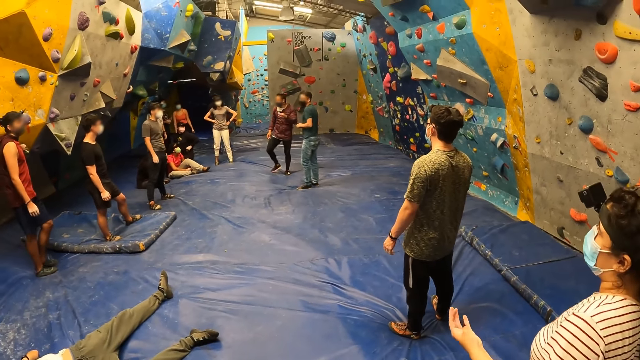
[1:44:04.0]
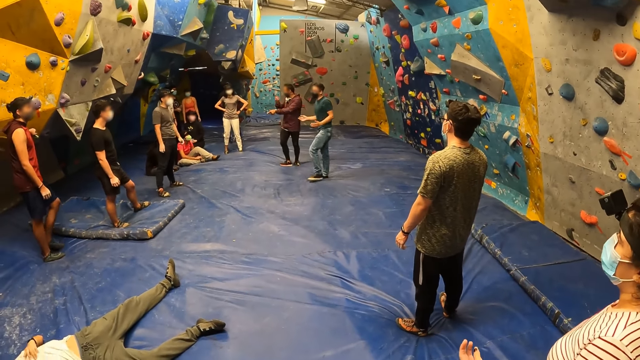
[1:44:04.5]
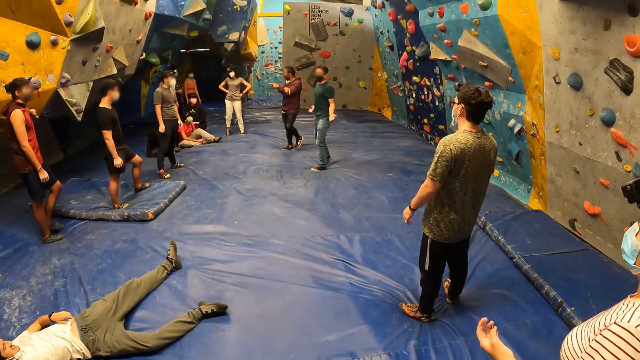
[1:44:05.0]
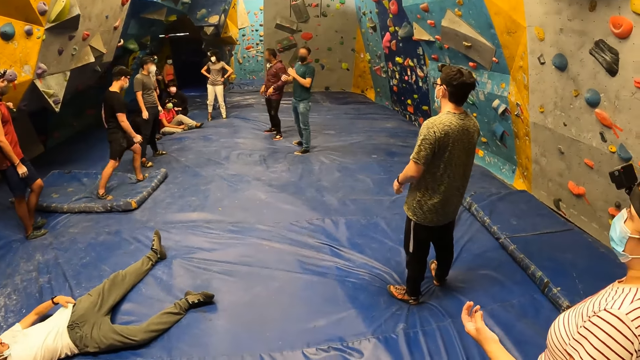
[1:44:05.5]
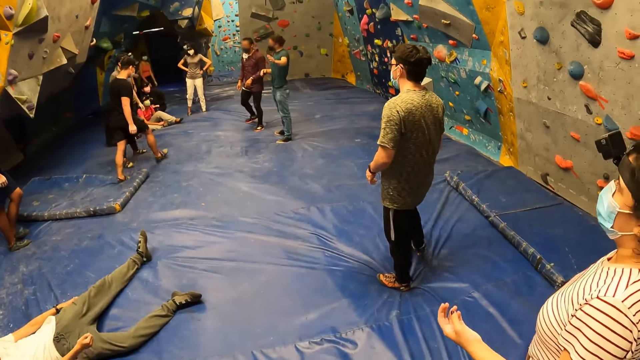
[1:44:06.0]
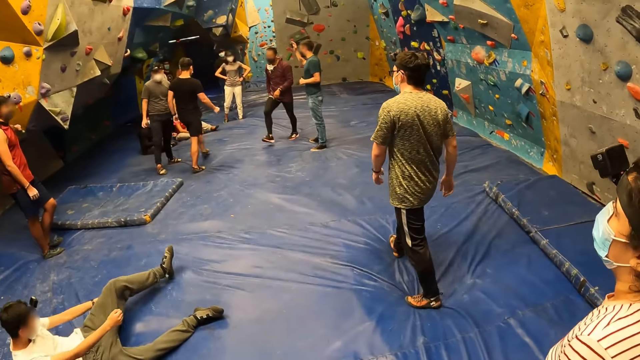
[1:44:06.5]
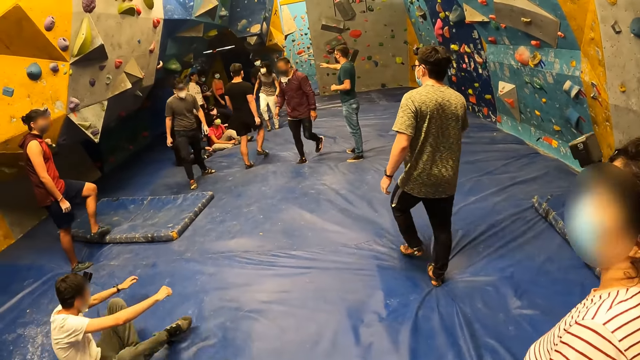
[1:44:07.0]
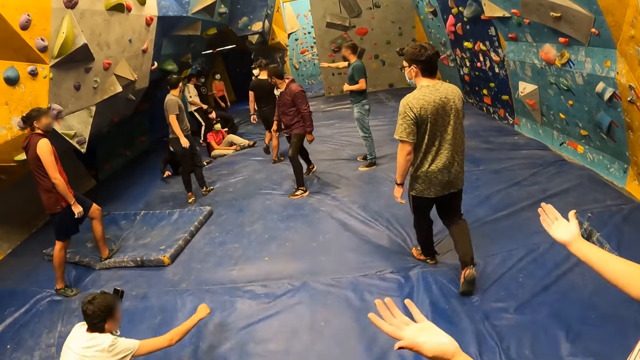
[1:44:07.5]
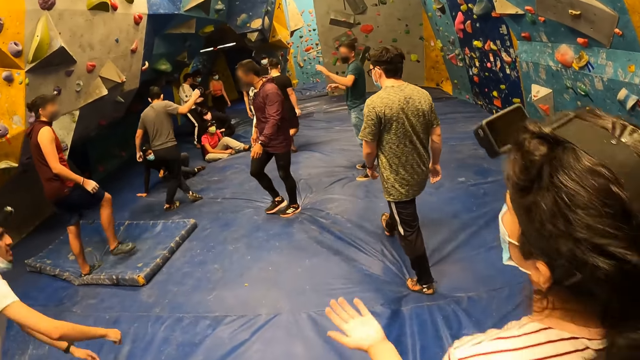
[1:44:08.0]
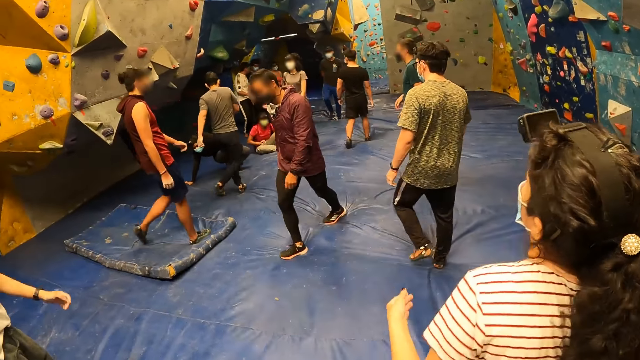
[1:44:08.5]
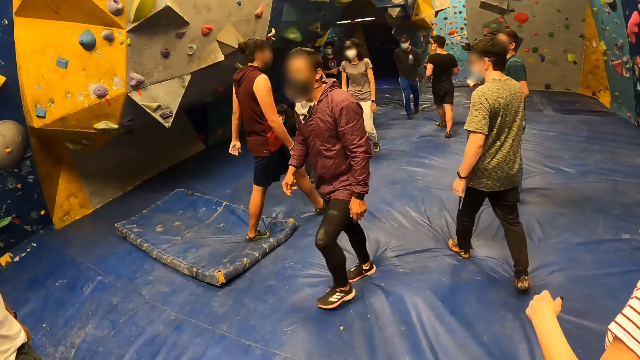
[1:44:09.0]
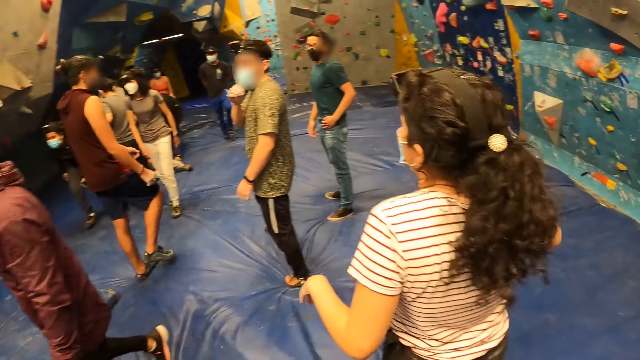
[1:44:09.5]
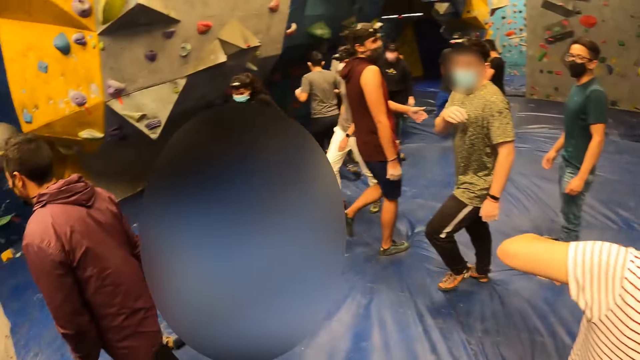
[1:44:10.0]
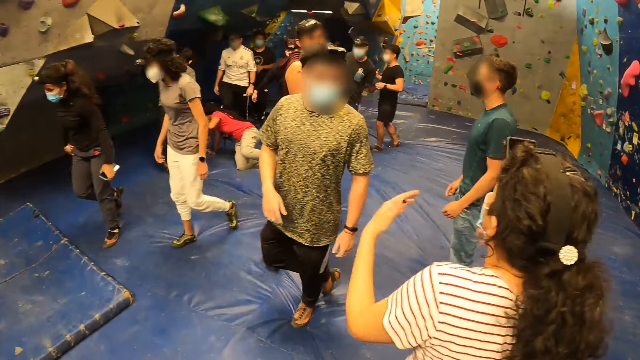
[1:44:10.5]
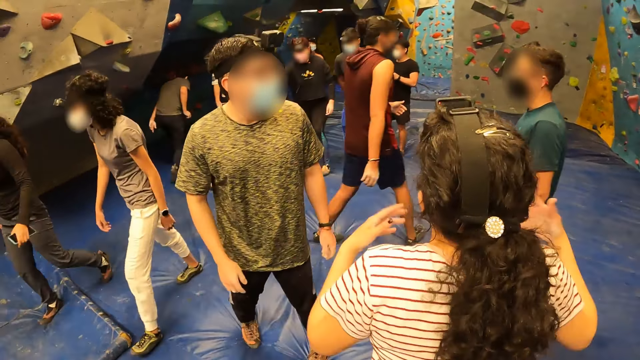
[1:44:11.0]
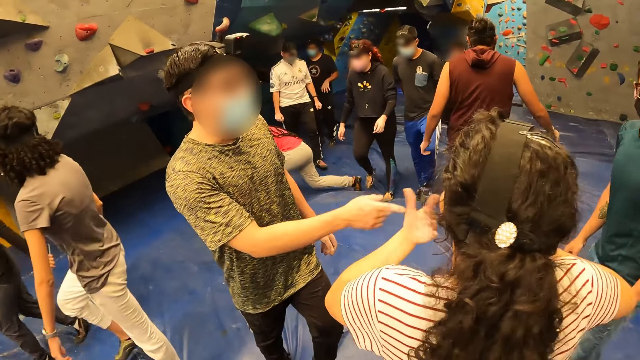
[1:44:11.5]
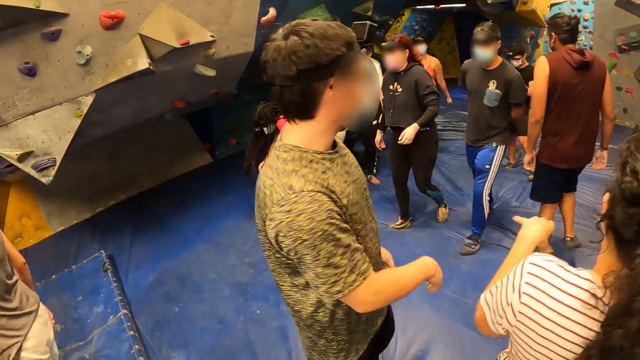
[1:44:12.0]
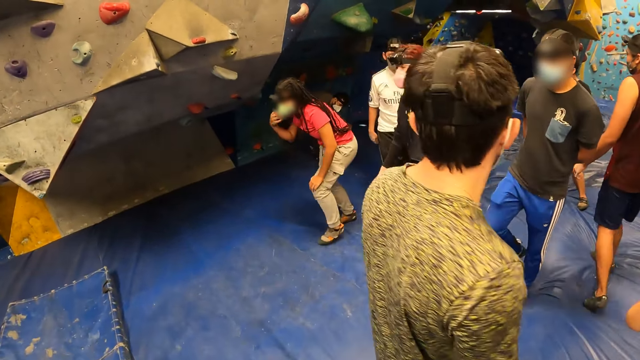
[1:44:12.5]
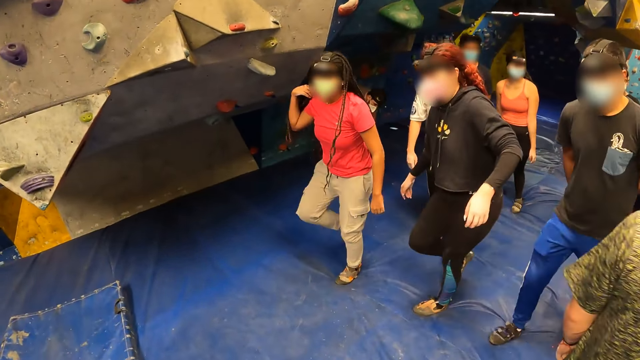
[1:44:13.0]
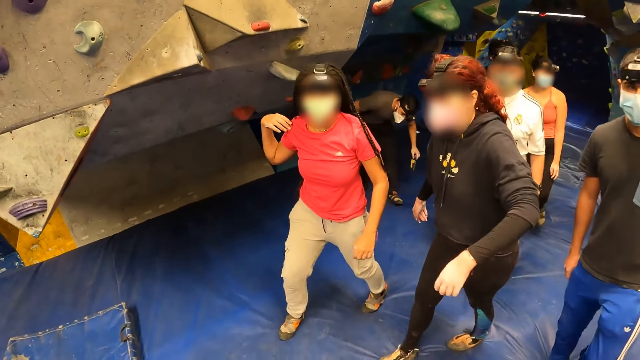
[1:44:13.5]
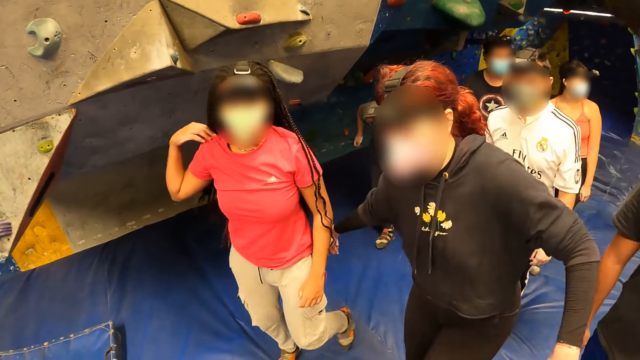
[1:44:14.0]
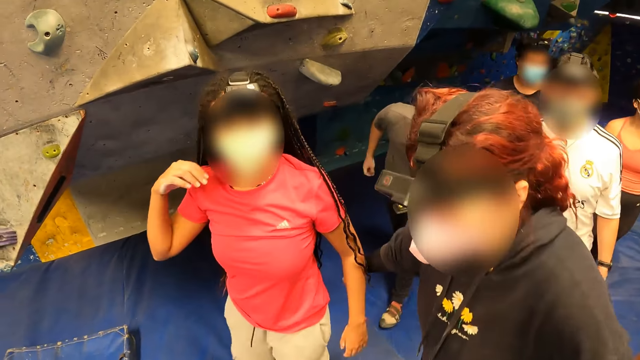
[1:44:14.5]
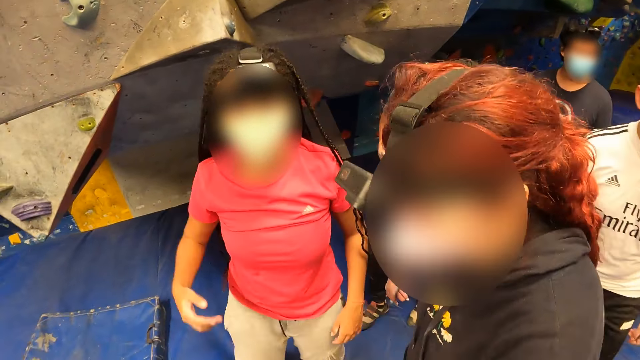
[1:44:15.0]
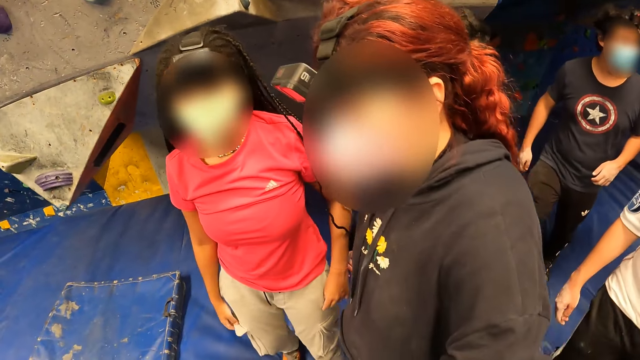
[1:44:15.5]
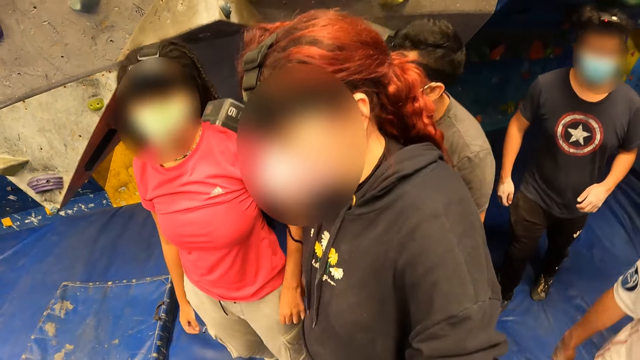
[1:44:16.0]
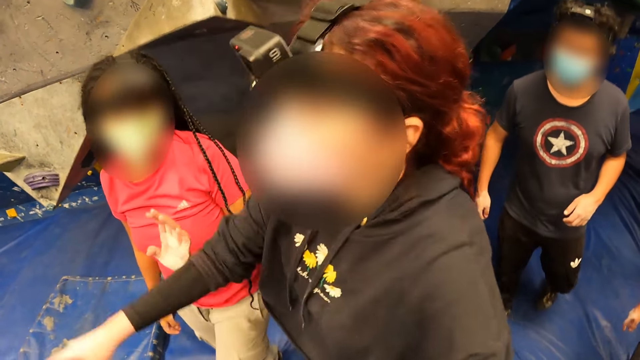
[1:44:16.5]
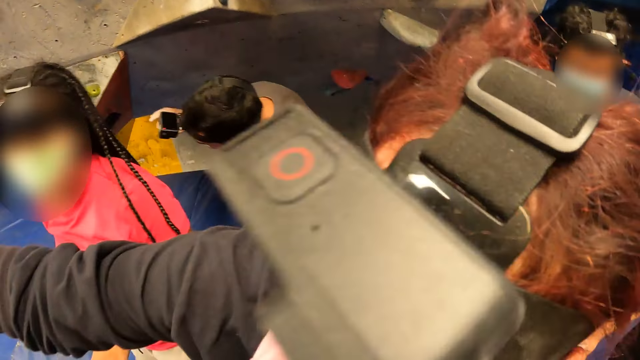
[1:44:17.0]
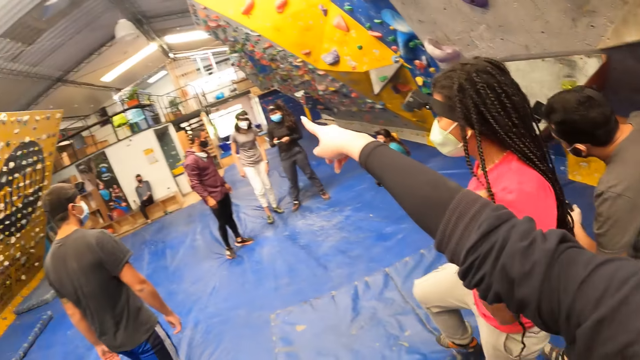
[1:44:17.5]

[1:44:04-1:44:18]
A man talks to the group of people. Another man moves hands. A third man walks. A woman moves hands. The camera wearer interacts with a woman and another woman. Another woman walks. Yet another woman walks.

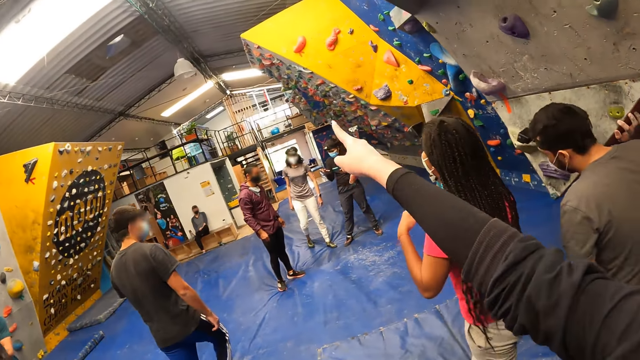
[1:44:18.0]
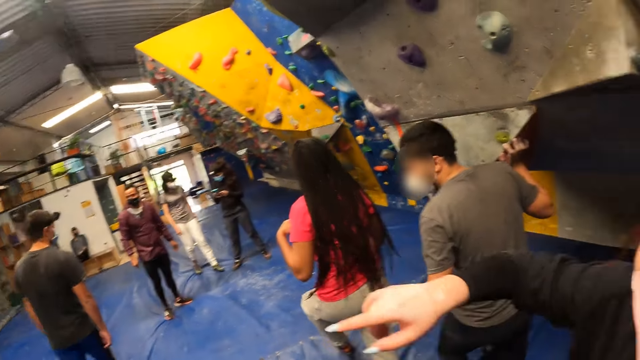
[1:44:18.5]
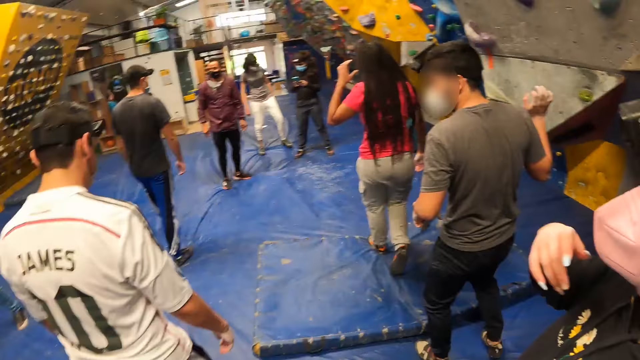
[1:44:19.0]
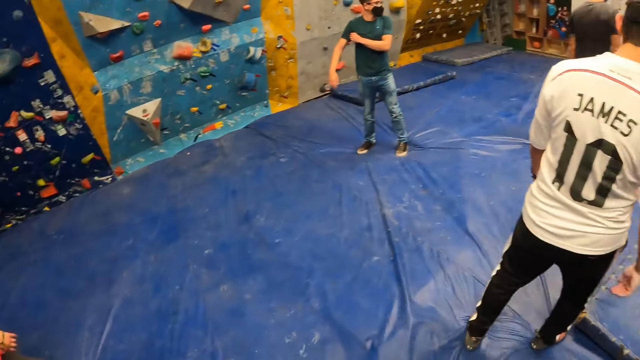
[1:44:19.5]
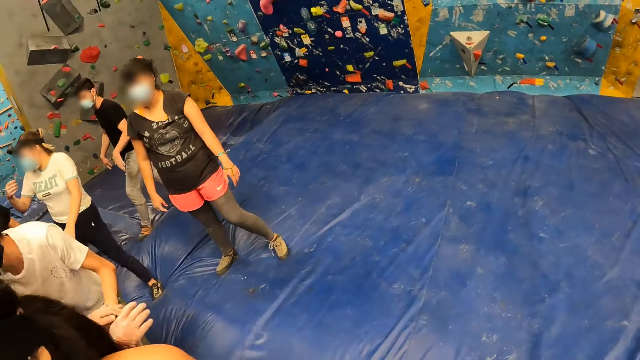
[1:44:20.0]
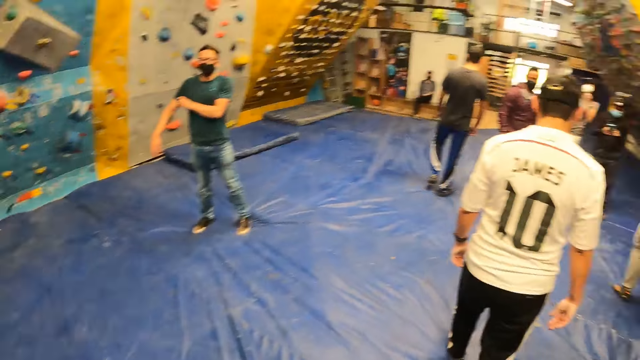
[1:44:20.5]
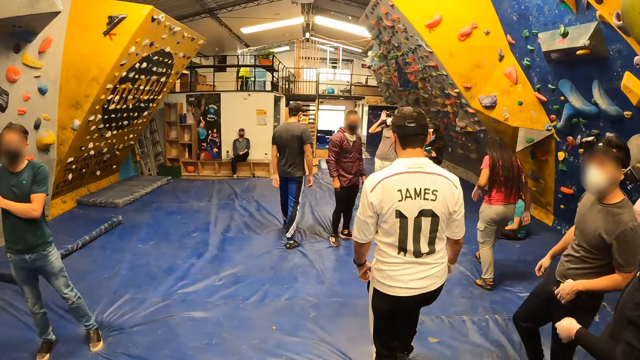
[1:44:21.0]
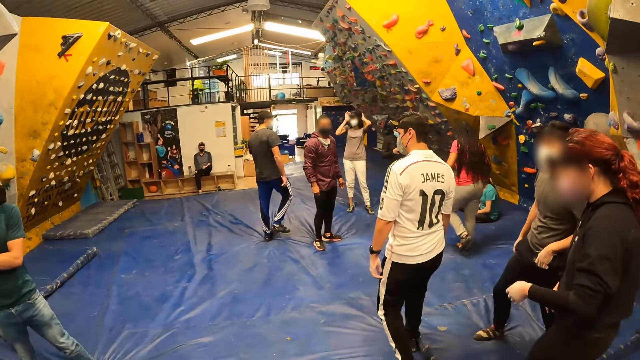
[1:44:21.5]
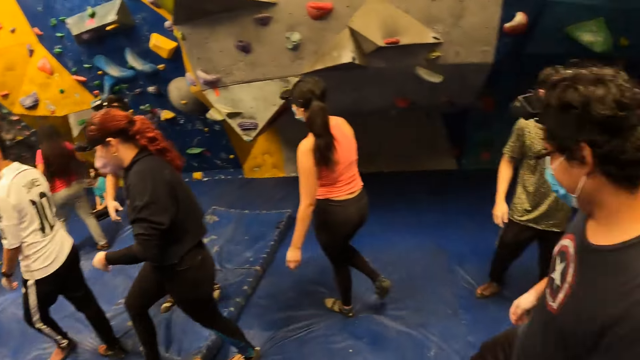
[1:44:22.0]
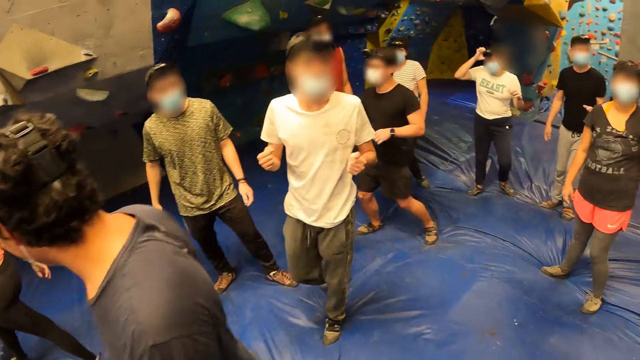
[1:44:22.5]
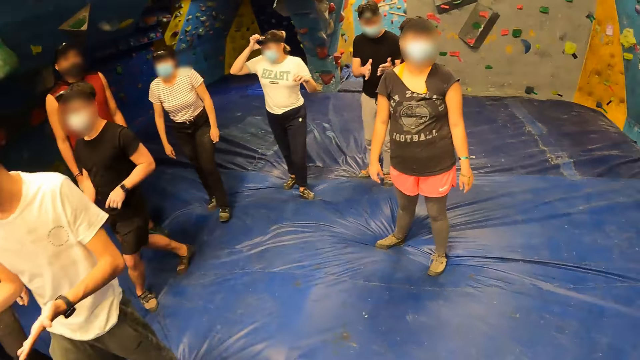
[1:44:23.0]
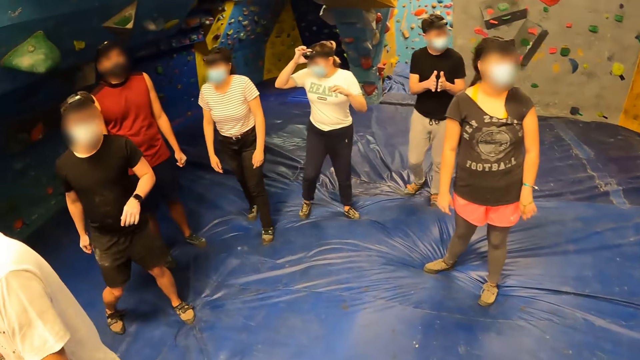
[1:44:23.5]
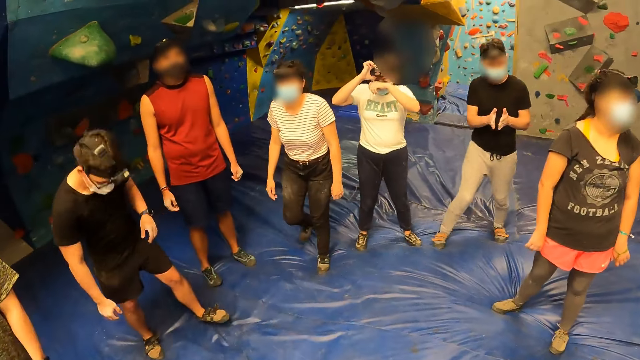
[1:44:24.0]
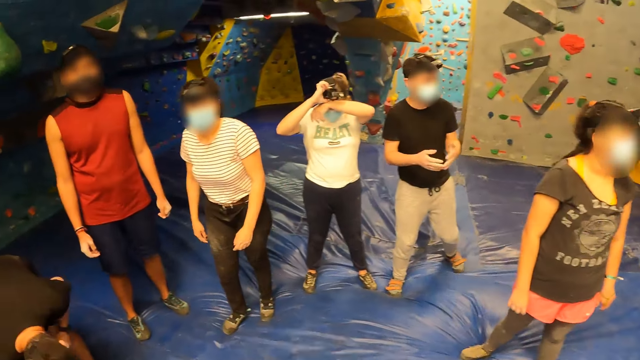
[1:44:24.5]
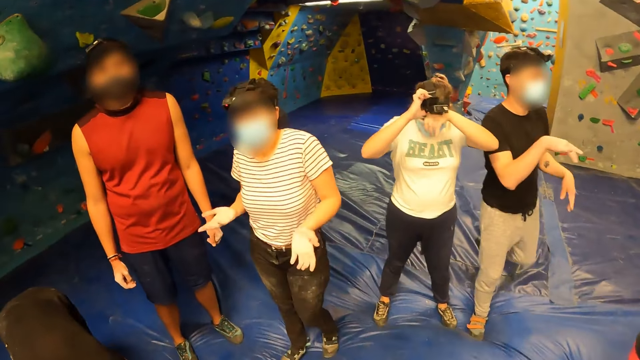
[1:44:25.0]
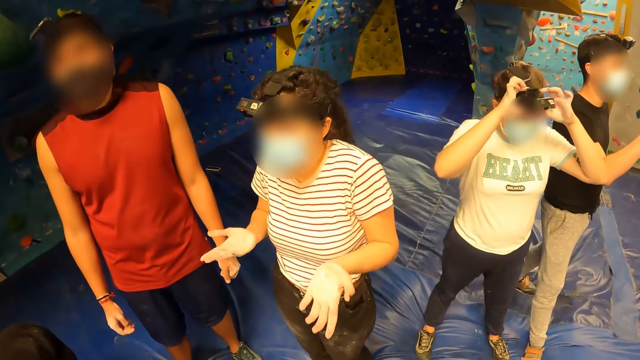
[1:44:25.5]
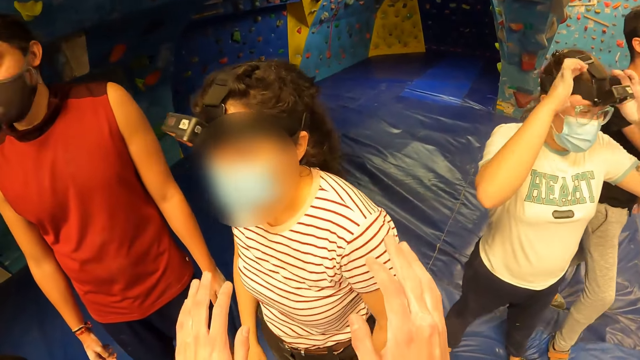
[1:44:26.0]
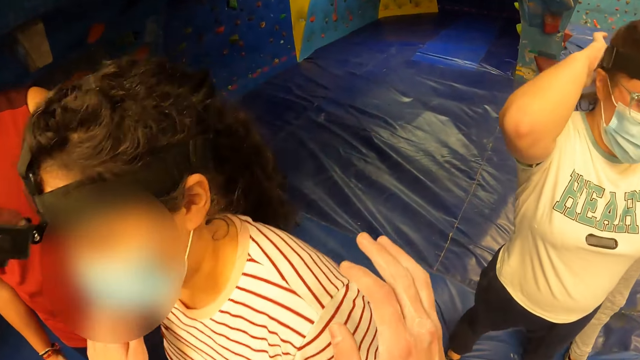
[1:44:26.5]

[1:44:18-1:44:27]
A woman points. A man stands. The camera wearer interacts with a woman. Another woman moves hands.
